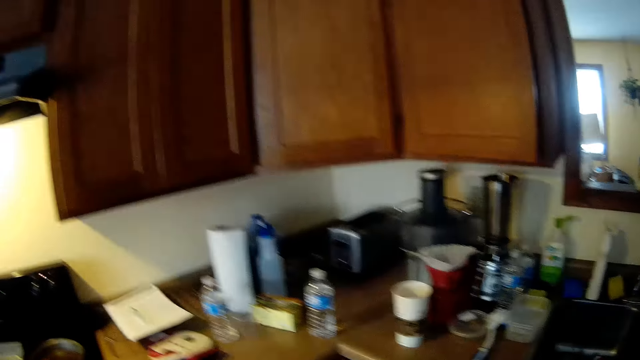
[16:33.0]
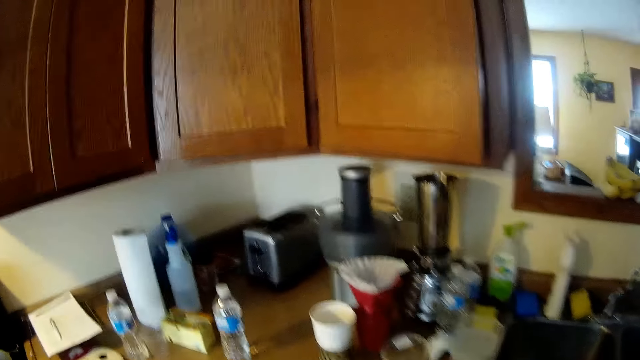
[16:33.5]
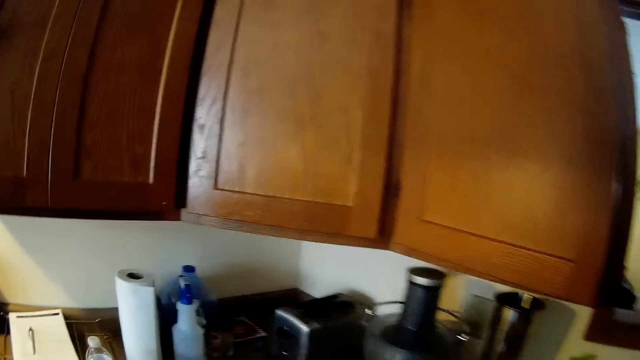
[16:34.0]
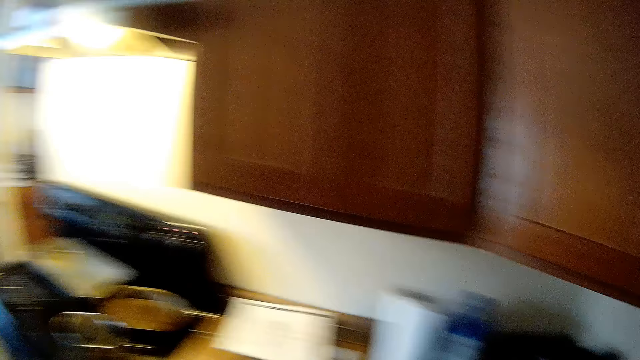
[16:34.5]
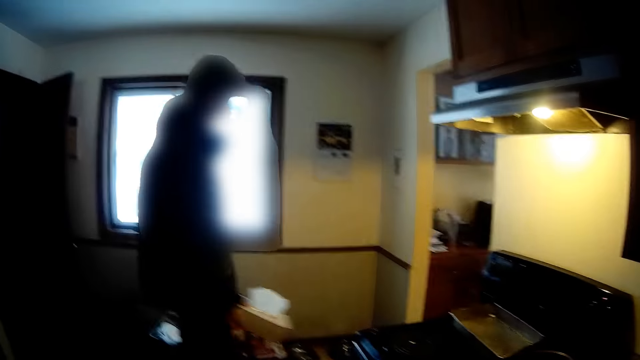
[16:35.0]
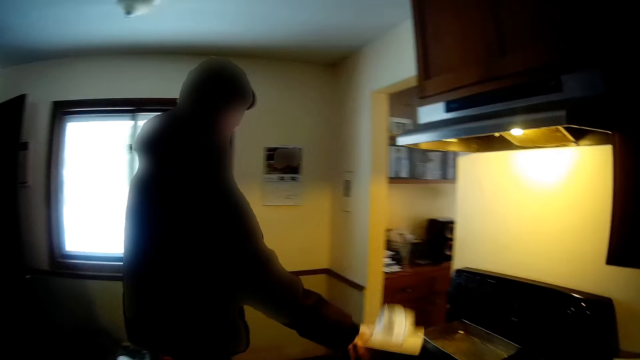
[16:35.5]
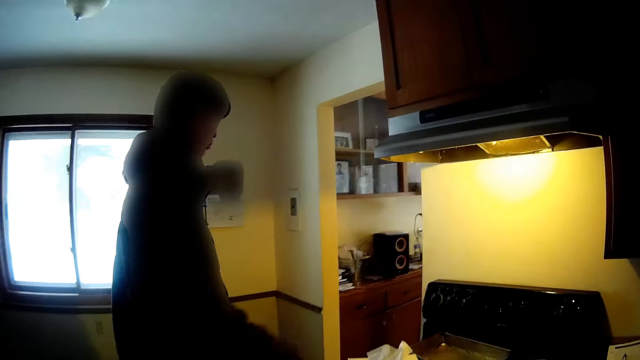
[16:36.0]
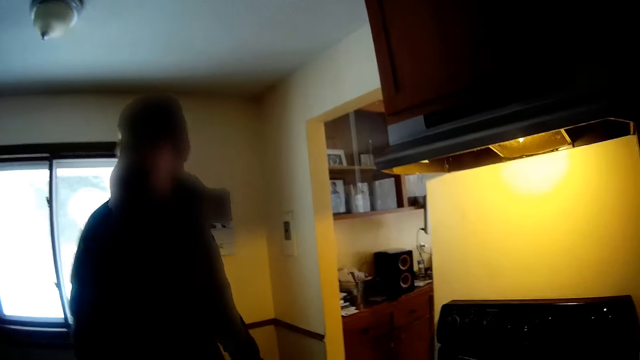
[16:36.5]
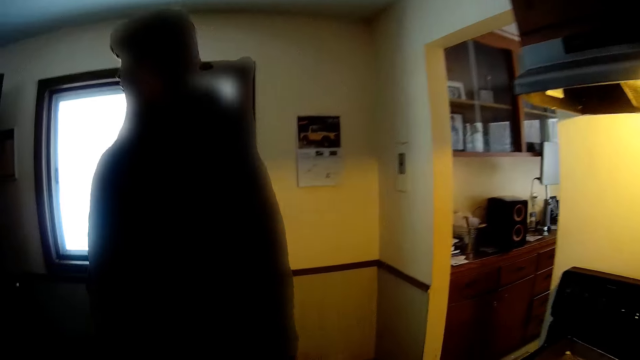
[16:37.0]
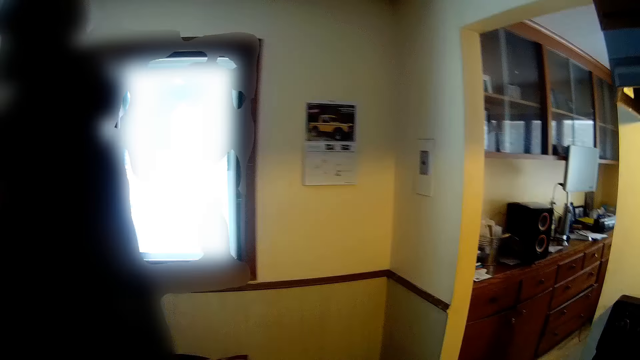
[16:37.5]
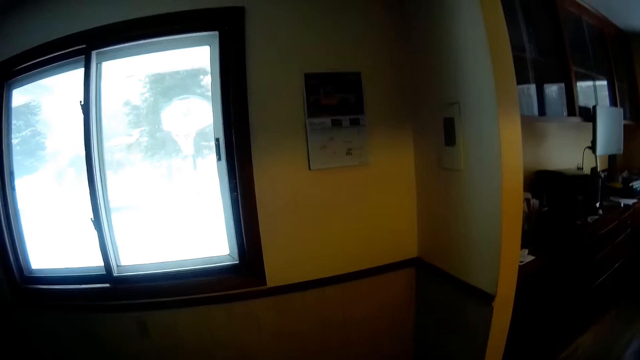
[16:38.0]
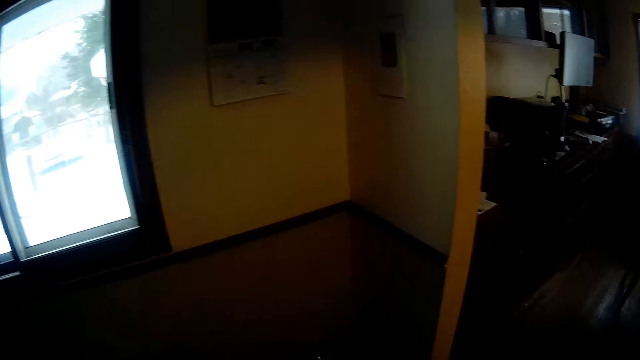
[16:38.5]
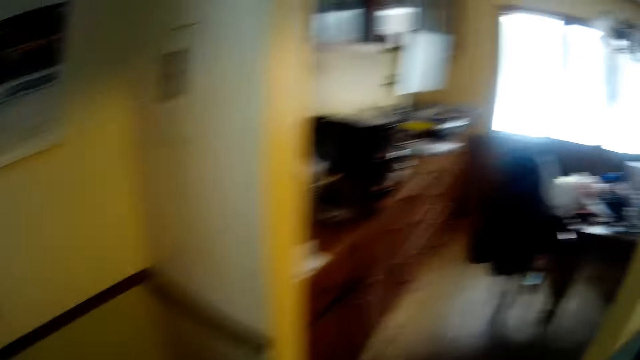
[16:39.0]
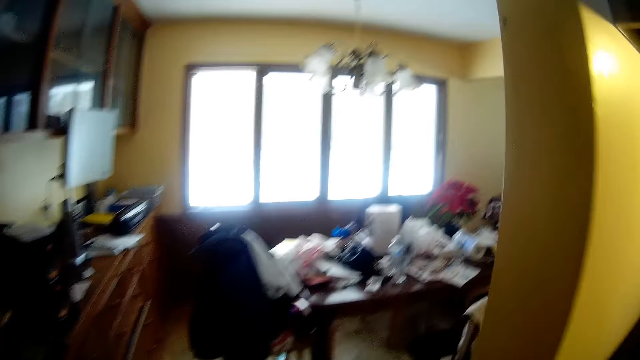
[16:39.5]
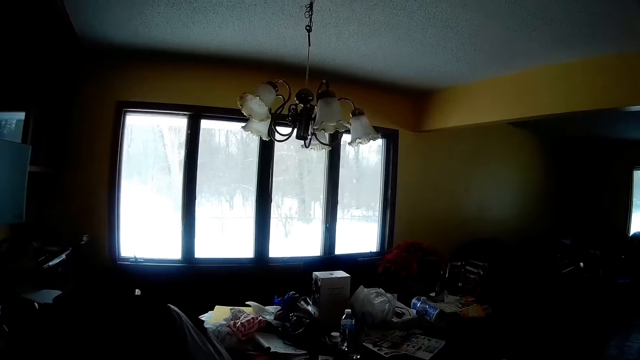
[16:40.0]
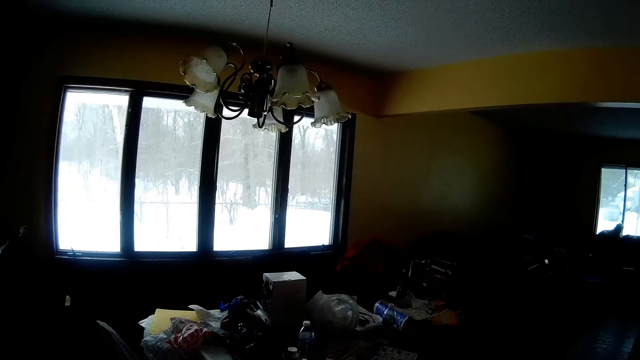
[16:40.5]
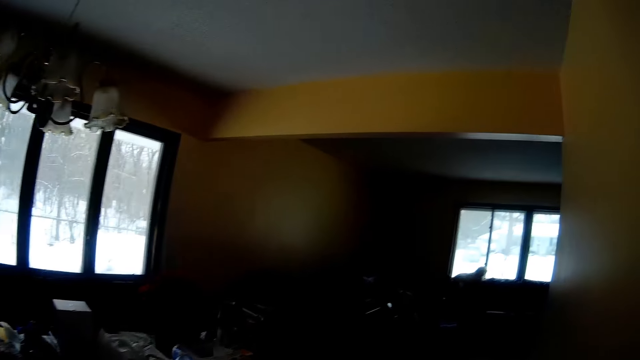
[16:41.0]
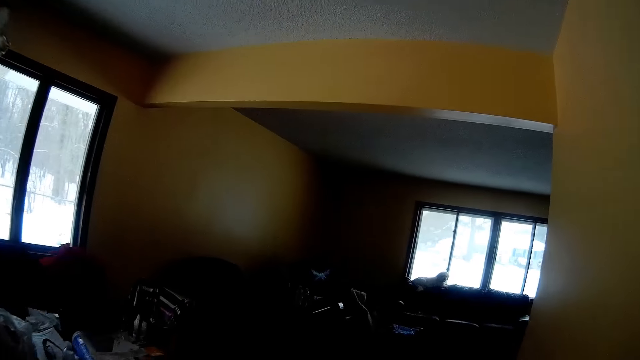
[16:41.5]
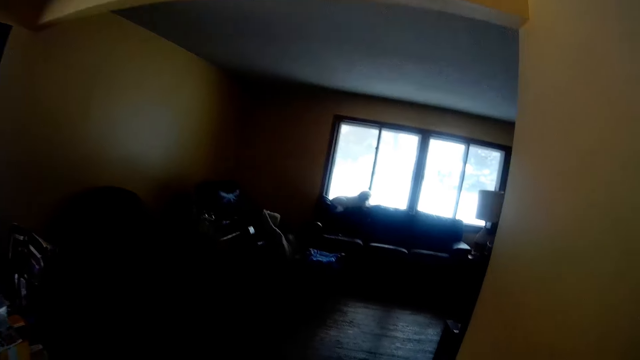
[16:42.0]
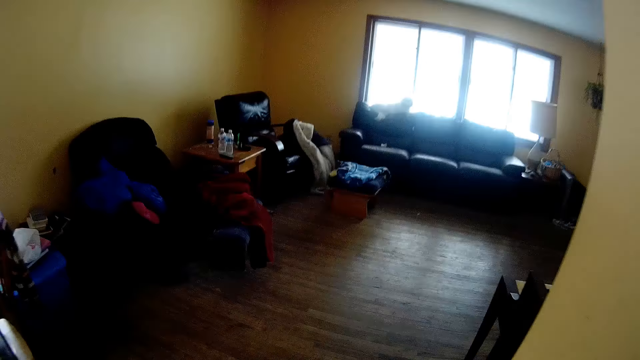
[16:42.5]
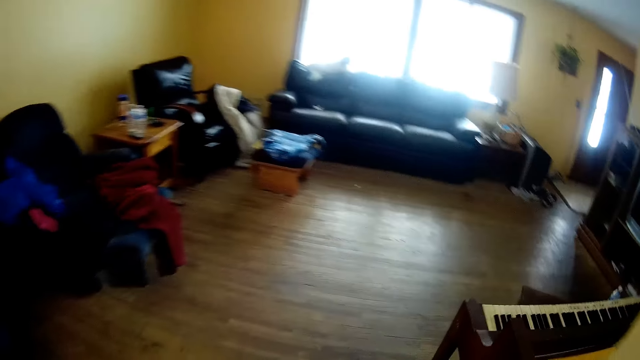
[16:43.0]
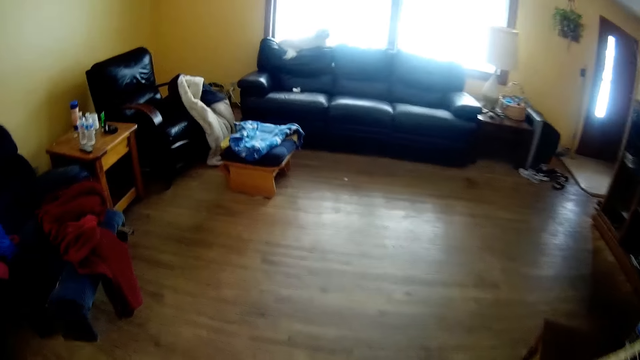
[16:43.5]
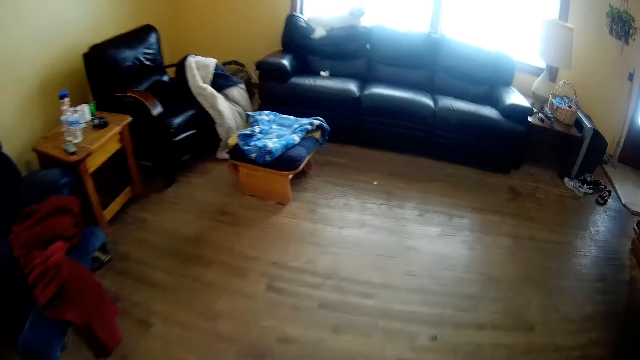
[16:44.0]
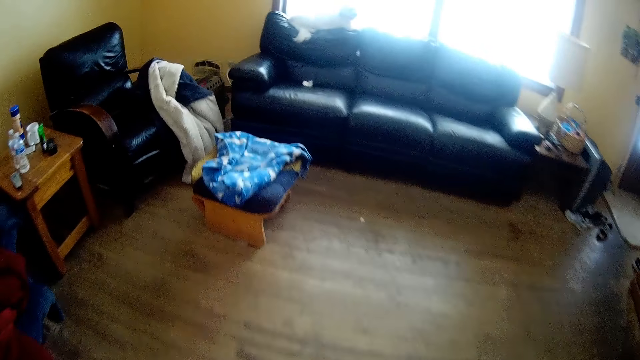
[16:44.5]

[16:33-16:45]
The man drops the tissue box in her right hand on the cooker in the kitchen with her right hand. The camera wearer walks to the dining from the kitchen. They walk around the house.

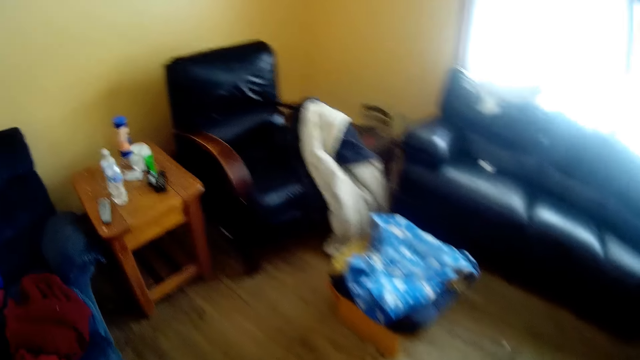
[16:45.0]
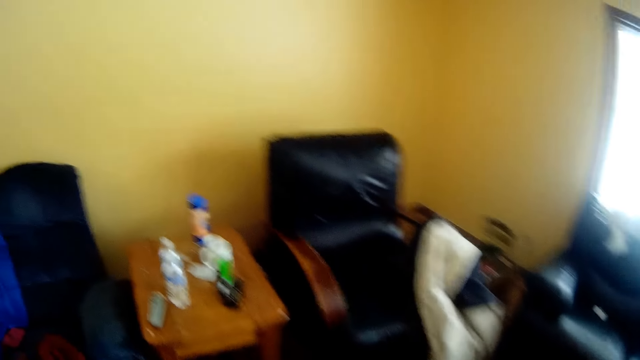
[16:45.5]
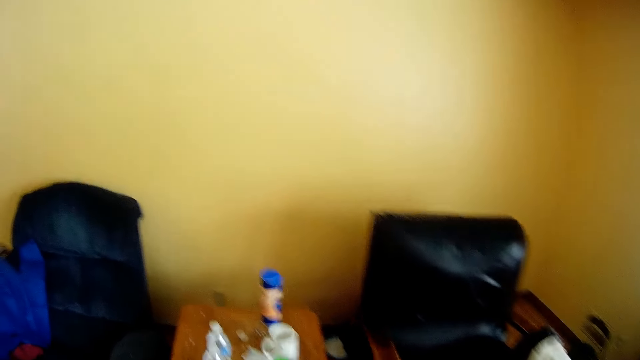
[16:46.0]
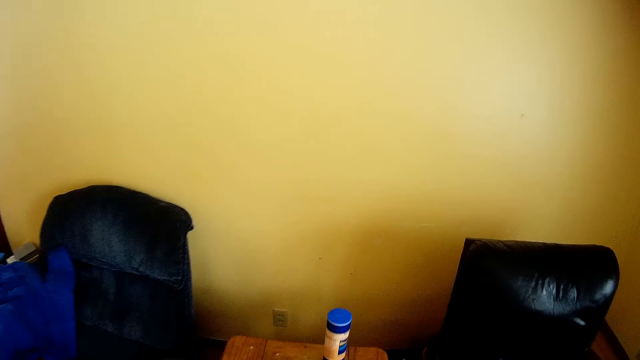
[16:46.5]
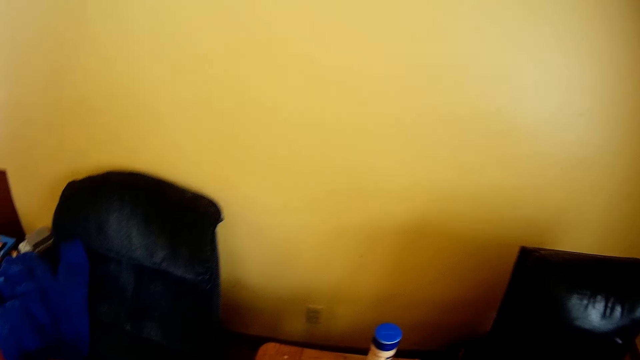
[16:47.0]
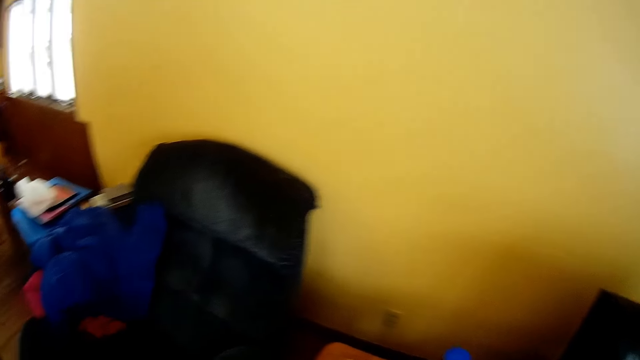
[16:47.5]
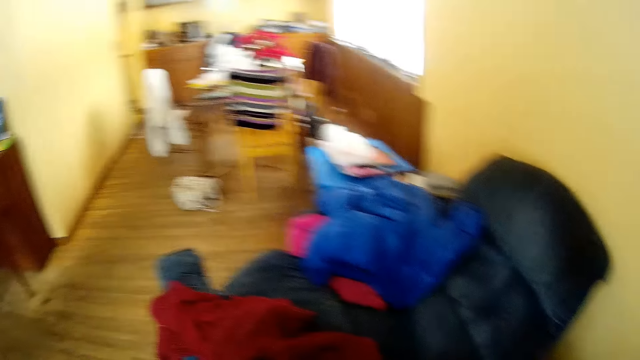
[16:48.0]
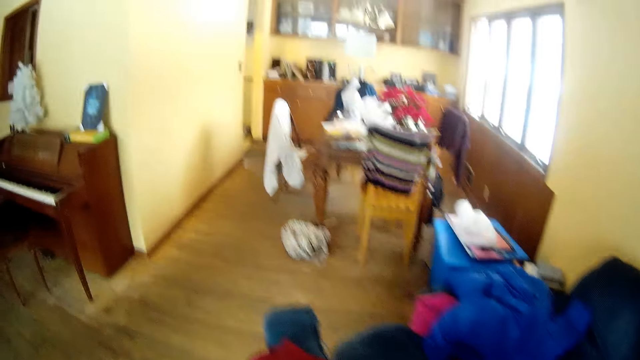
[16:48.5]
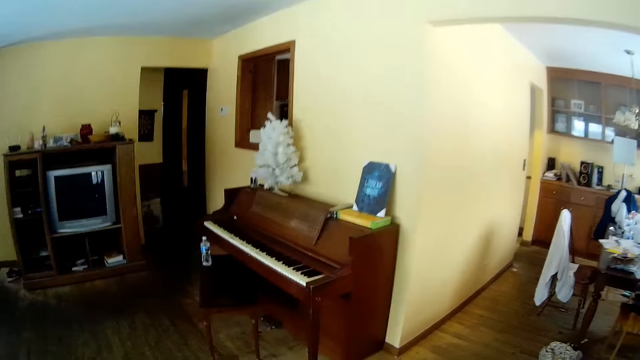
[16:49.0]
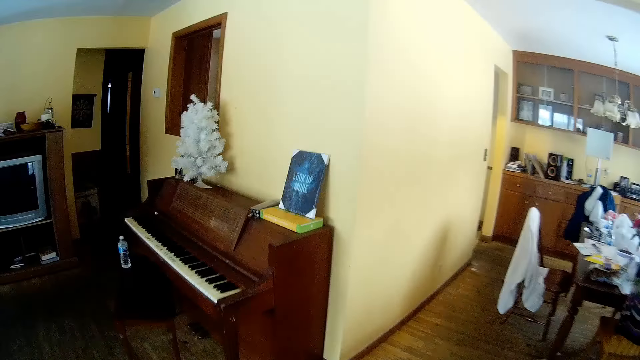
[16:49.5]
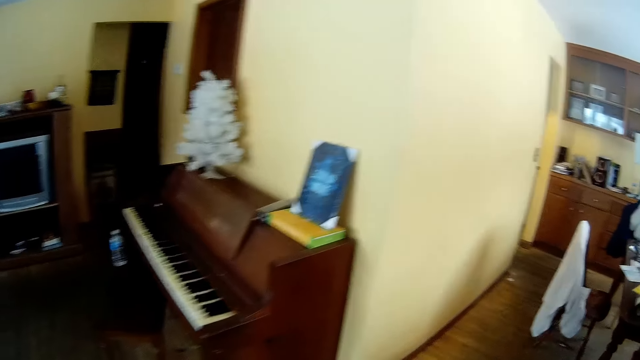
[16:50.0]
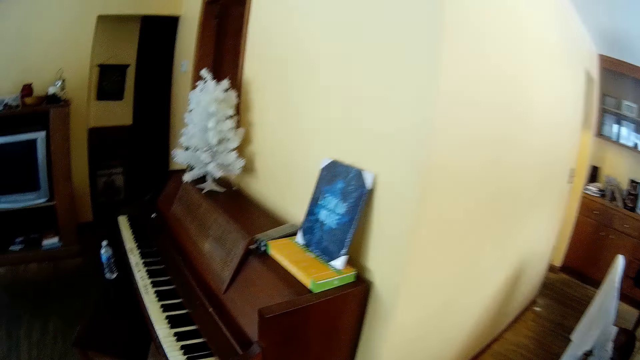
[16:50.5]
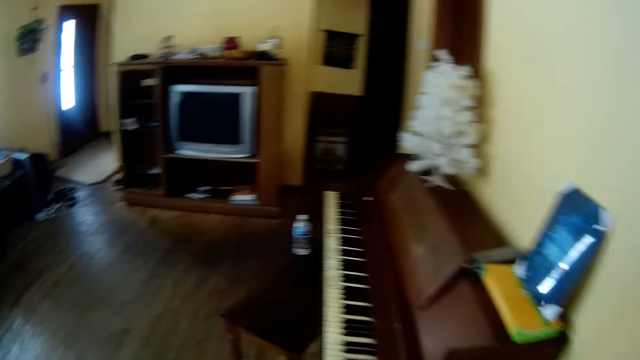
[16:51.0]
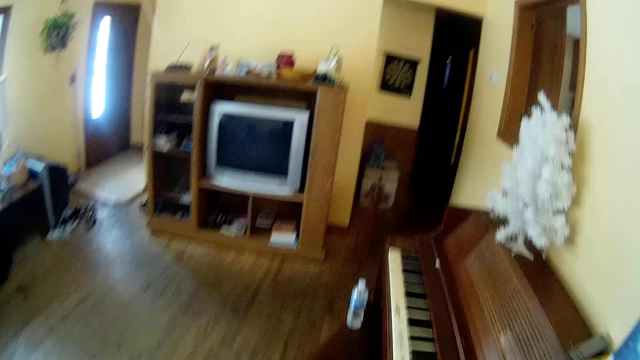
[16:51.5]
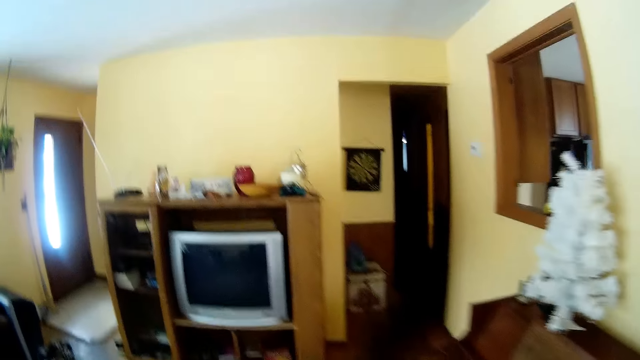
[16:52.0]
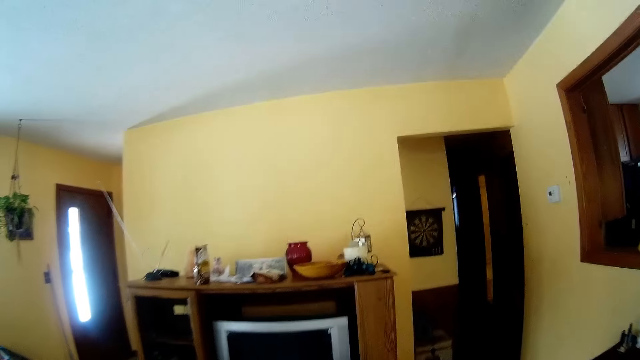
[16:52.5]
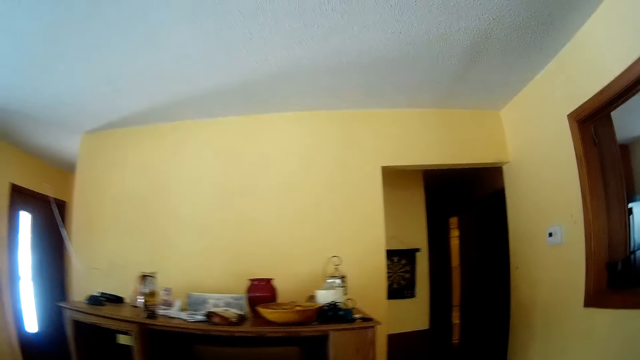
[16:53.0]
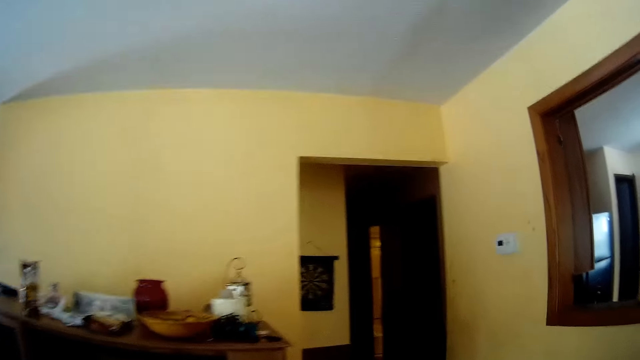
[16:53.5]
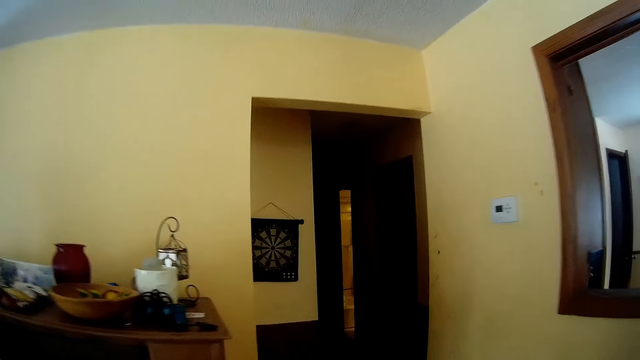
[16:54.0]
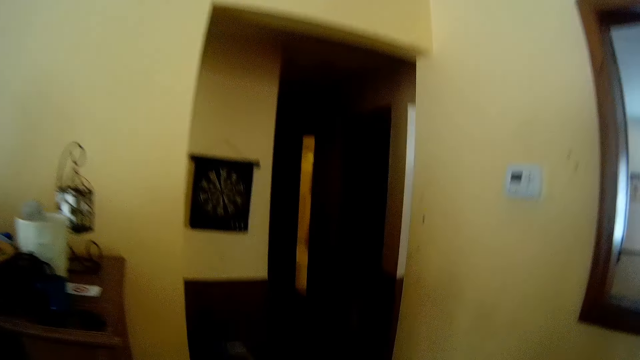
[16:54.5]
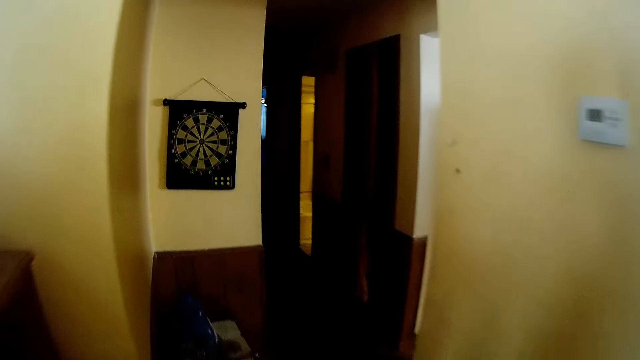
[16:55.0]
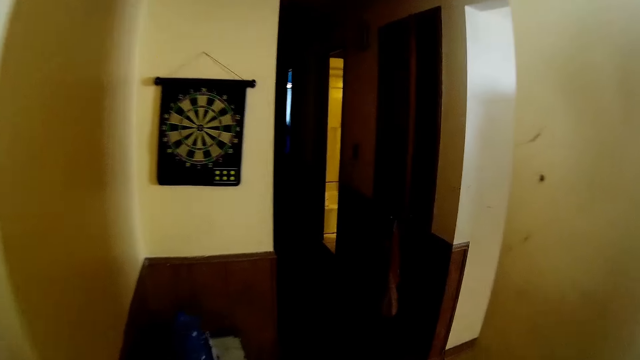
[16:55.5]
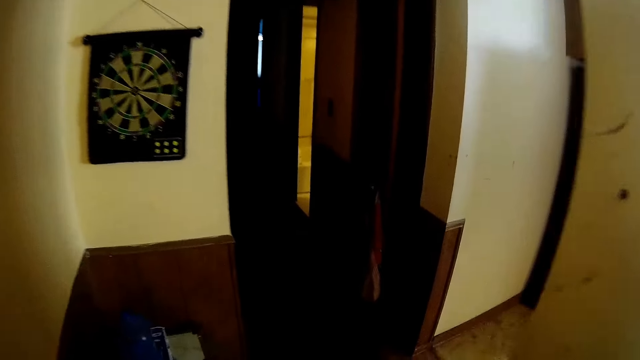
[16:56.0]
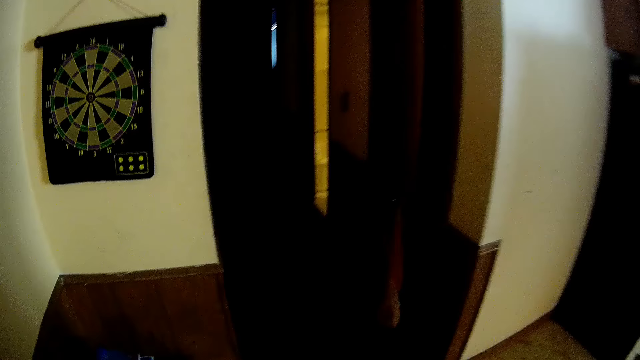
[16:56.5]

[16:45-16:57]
The camera wearer walks to a rest room from the parlor.
